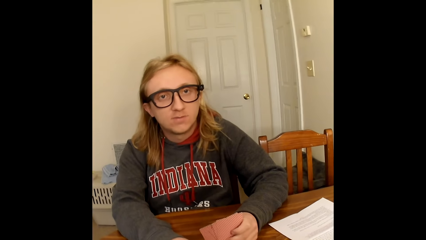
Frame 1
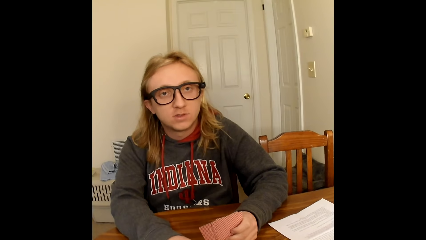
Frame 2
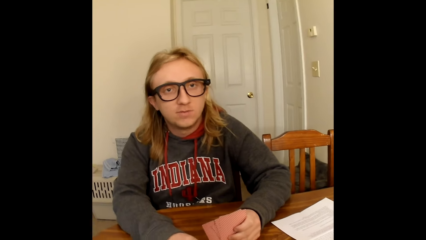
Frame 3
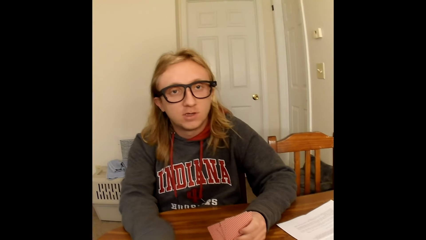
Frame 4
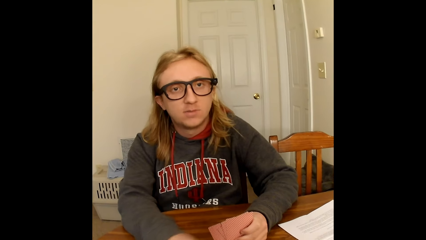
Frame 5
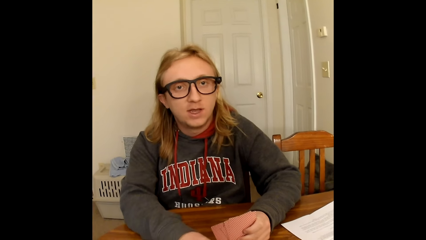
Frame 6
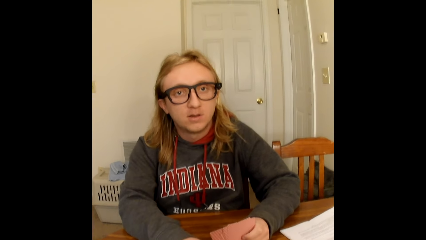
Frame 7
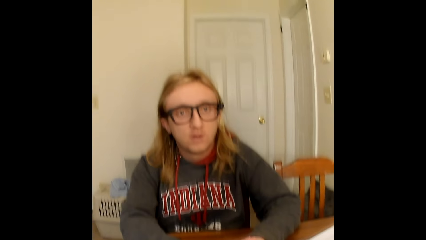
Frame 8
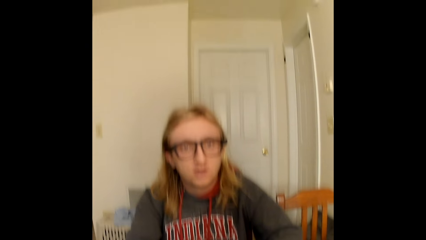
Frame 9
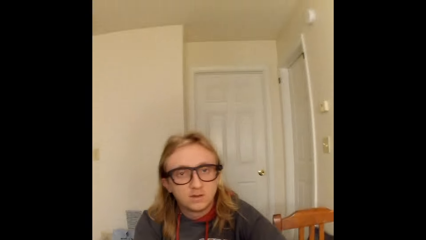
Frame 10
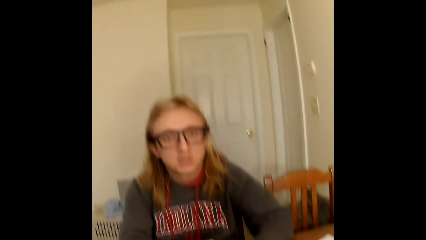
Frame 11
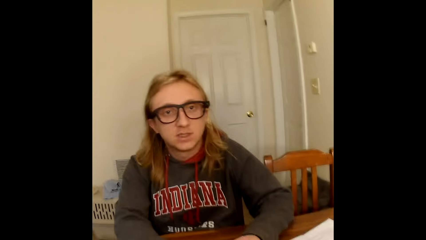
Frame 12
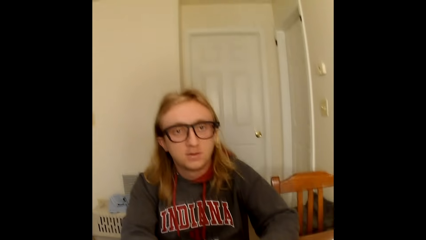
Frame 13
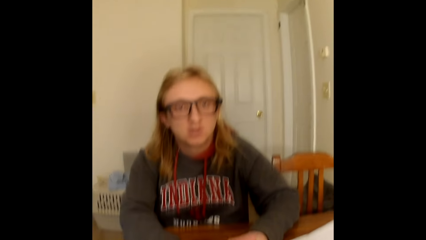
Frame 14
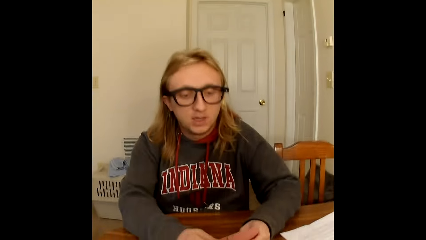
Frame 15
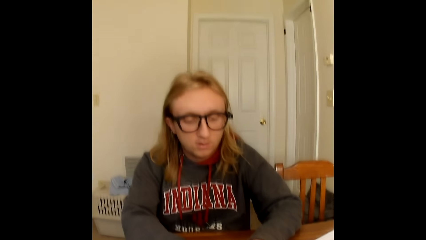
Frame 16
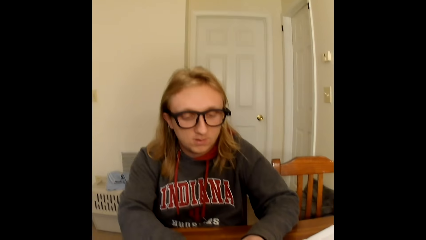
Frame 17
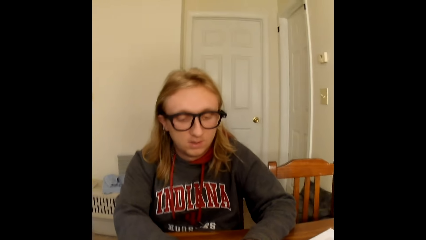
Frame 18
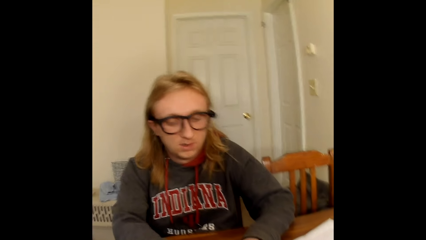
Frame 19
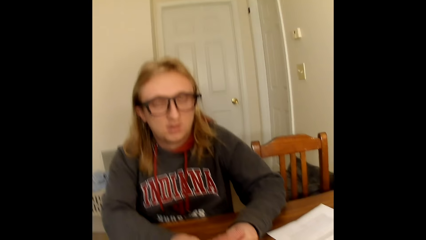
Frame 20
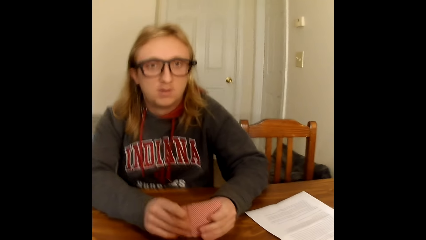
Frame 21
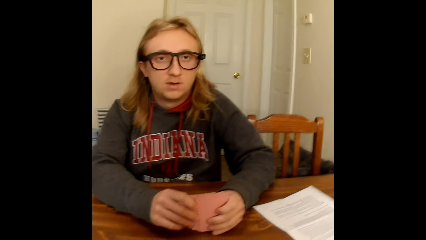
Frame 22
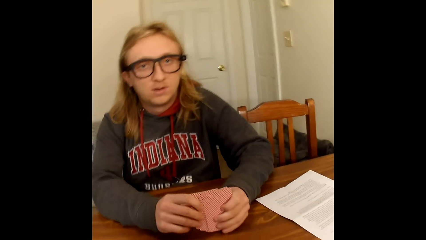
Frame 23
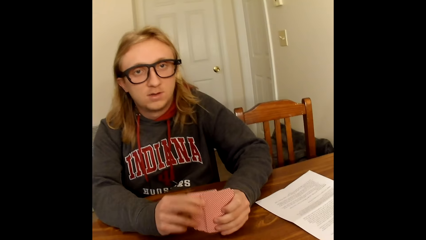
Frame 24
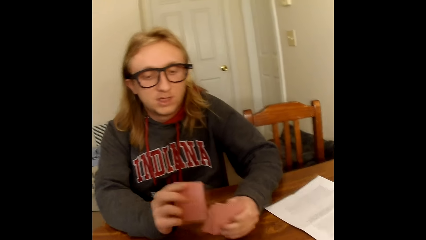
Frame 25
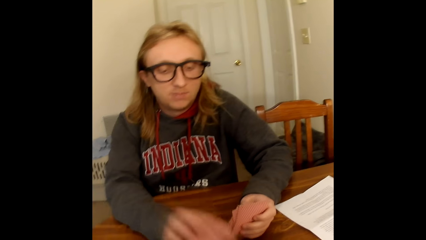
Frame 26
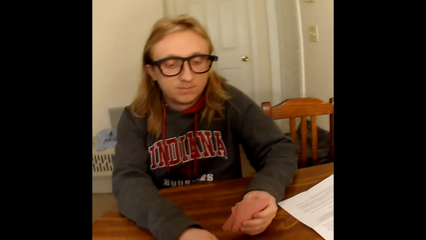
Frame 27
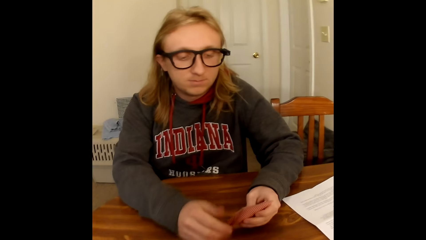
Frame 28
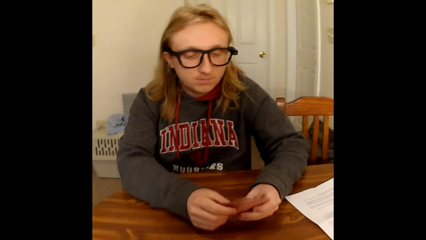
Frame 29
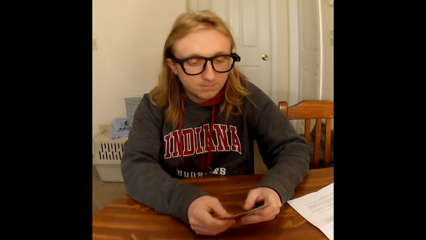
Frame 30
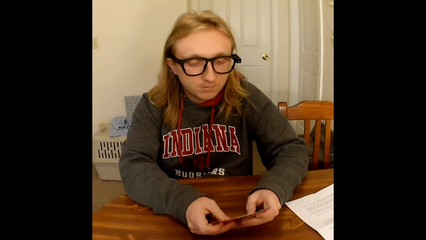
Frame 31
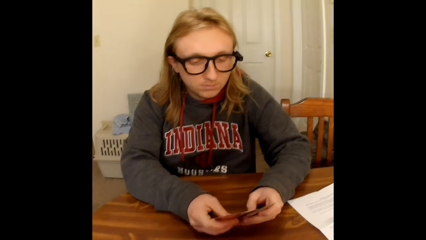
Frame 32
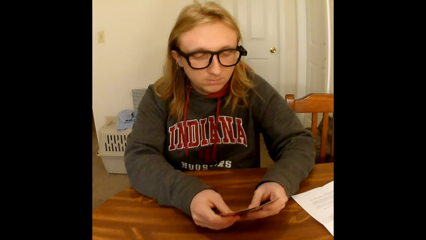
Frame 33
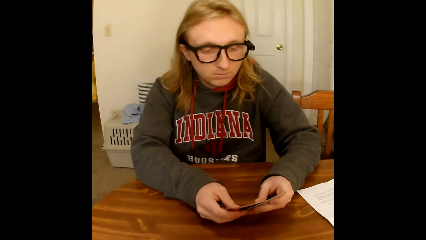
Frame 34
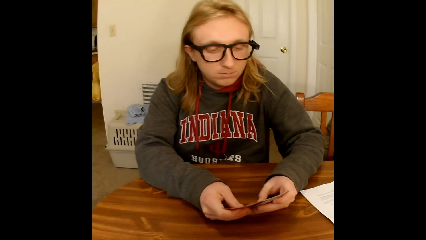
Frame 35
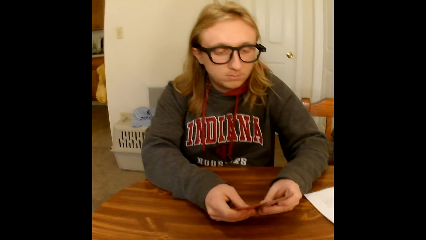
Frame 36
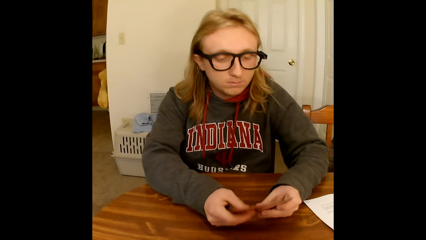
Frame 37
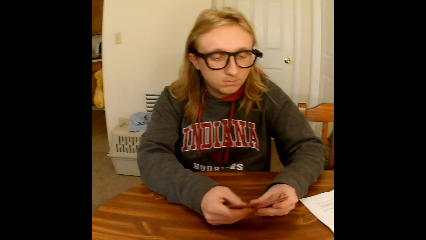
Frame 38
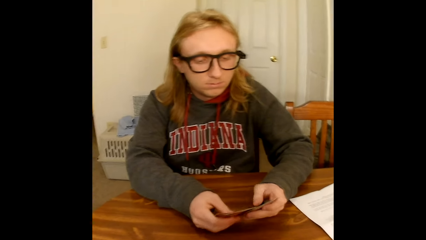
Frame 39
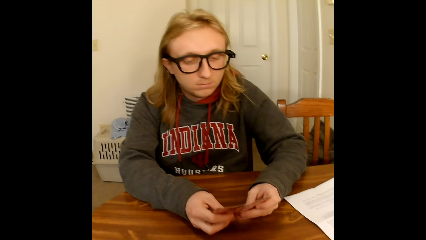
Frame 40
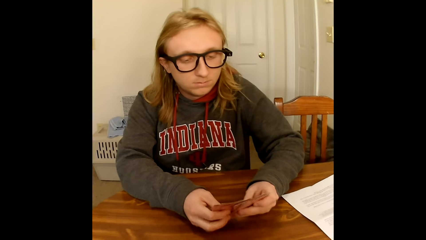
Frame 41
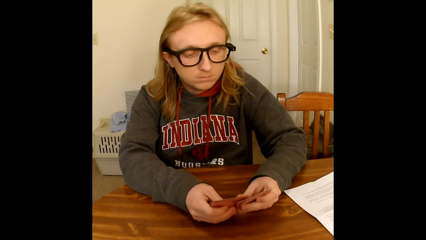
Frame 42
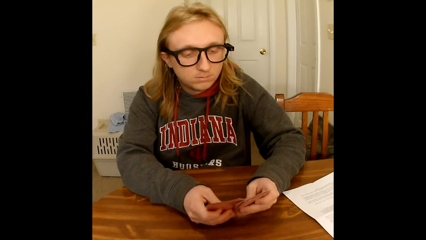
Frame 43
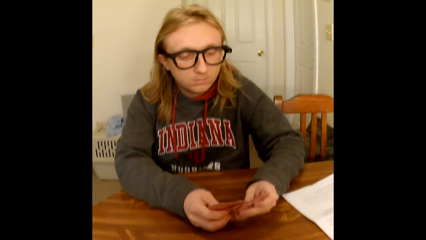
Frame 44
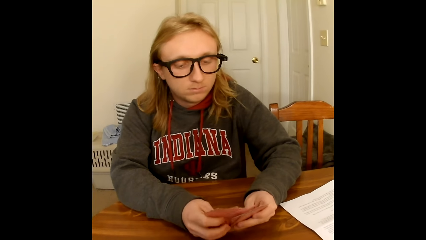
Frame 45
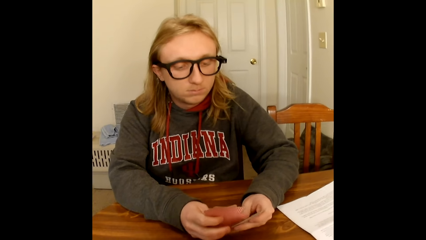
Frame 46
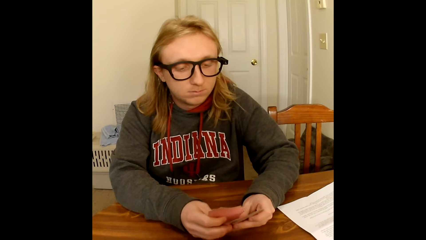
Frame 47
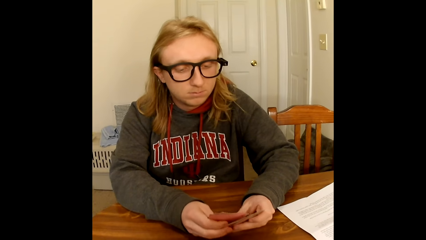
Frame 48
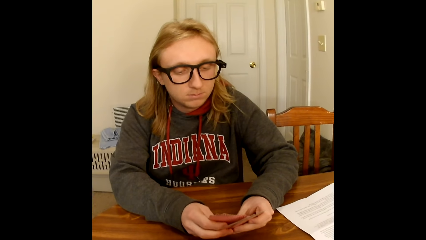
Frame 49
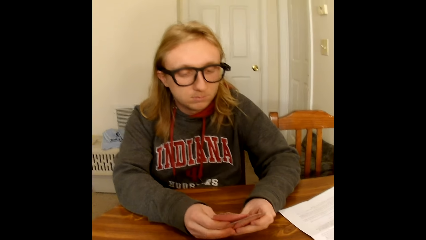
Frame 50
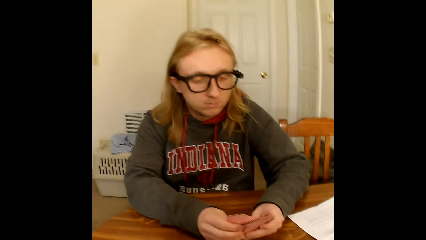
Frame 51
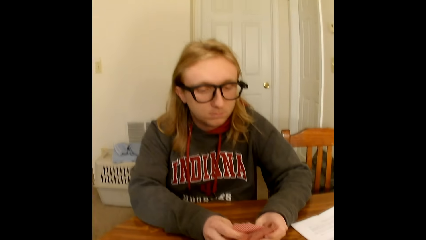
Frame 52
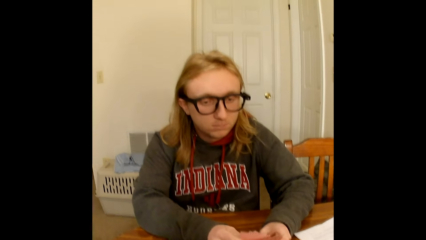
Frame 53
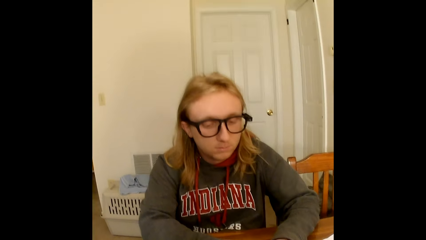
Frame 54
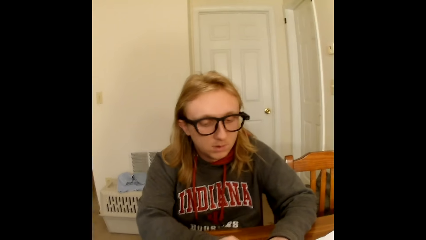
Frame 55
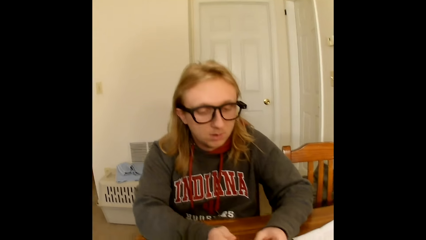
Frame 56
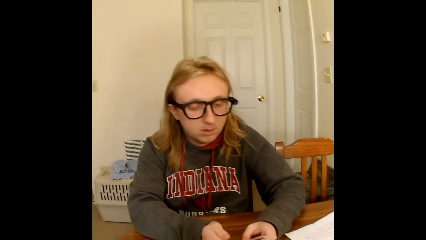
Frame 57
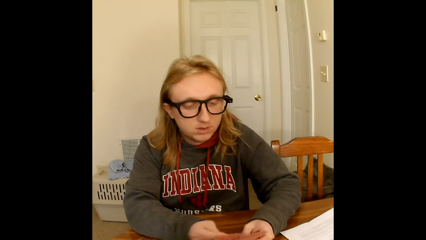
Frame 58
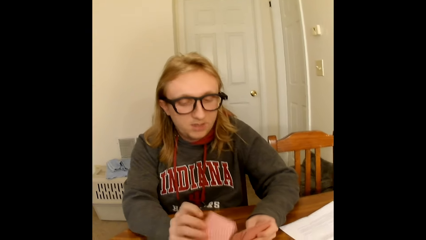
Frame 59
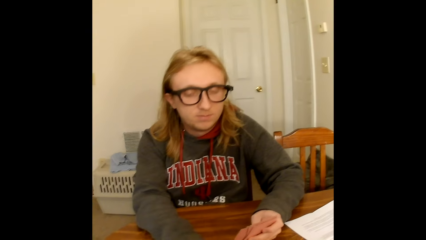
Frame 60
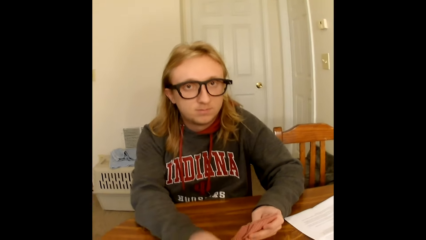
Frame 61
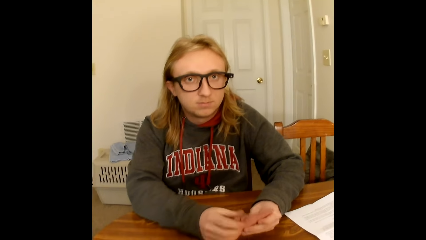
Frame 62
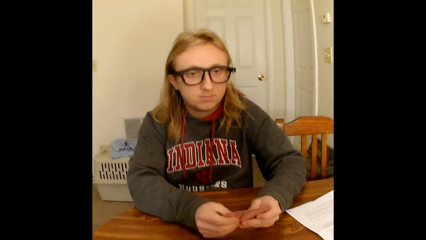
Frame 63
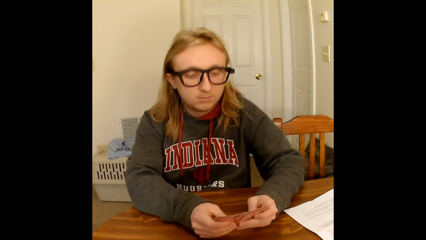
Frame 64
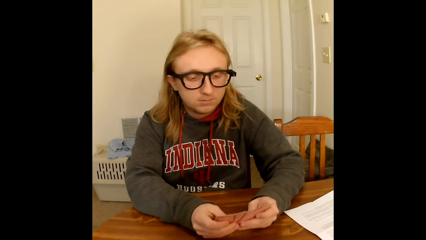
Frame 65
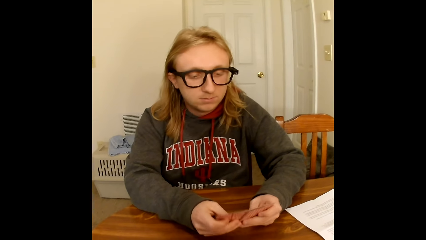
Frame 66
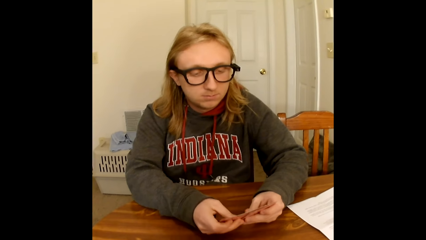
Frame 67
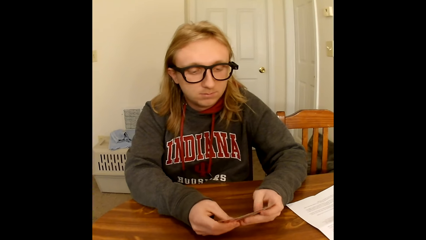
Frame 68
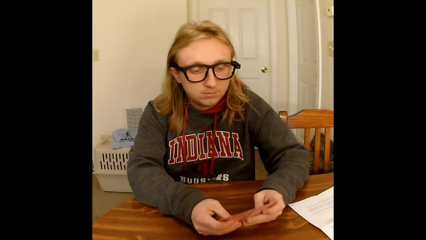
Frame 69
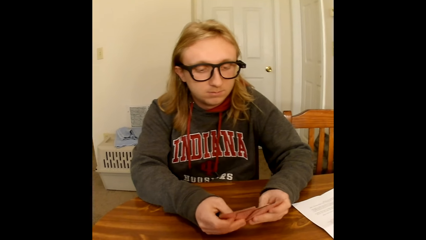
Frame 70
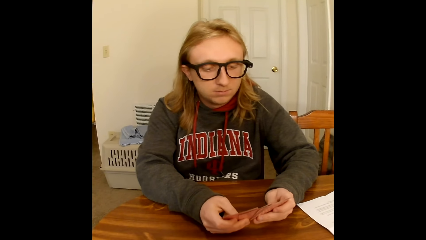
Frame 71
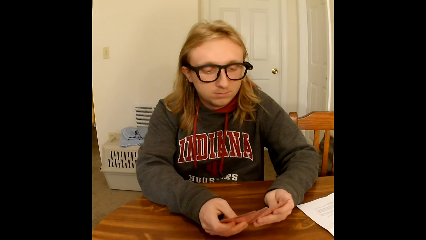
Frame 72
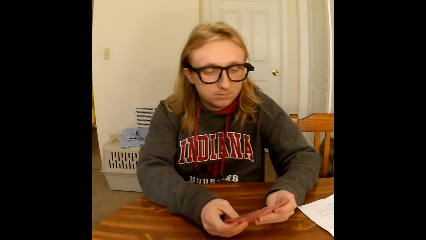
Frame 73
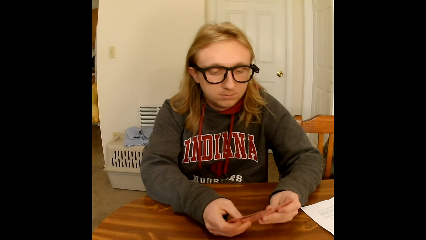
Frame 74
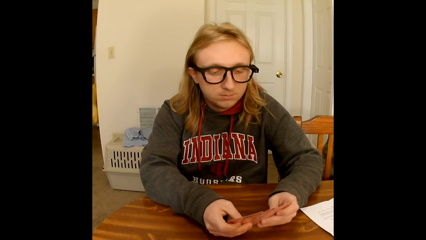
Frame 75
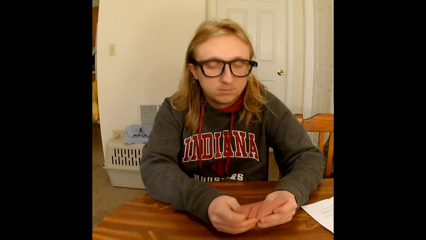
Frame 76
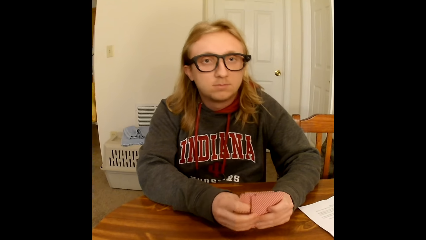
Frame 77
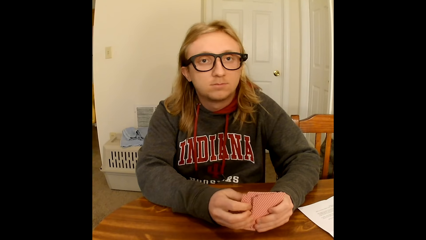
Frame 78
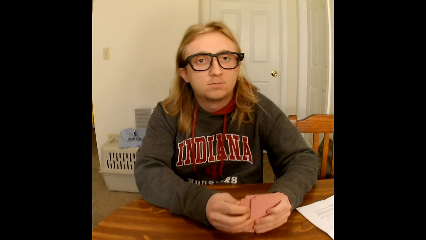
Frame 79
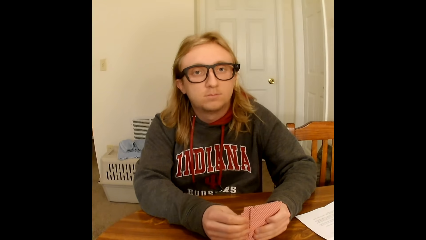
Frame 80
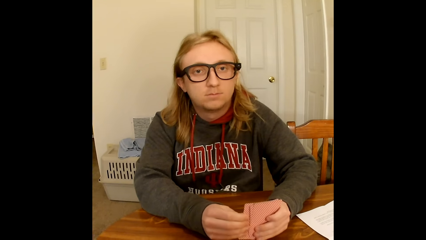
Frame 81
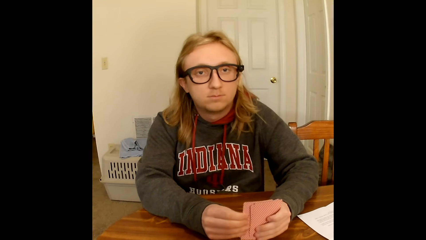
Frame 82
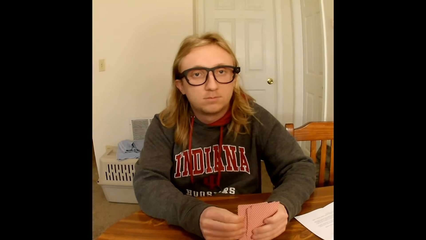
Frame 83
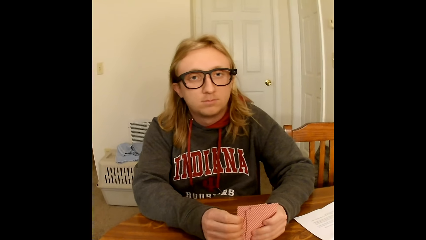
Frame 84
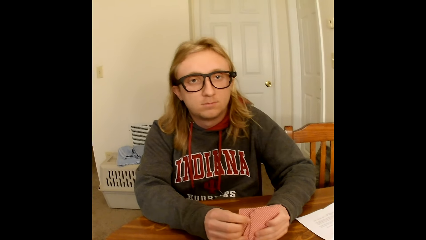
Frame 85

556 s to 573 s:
A man places a card from the cards in his hands on the table with his right hand. The man holds the cards in his left hand with both hands. The man shuffles through the cards in his hands with his thumbs. The man places a card from the cards in his hands on the table with his right hand. The man holds the cards in his left hand with both hands. The man shuffles through the cards in his hands with his thumbs.
